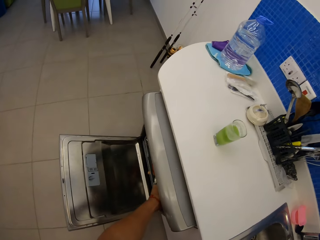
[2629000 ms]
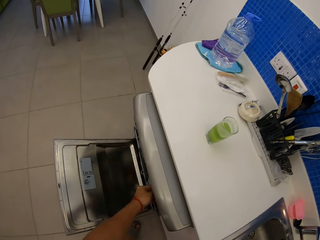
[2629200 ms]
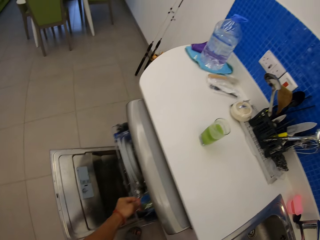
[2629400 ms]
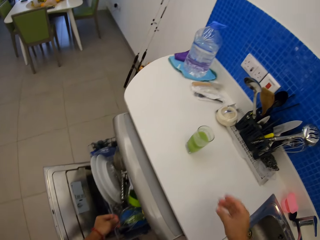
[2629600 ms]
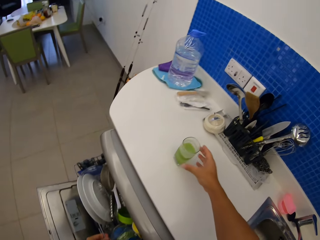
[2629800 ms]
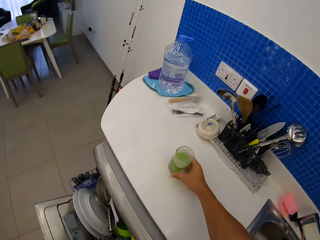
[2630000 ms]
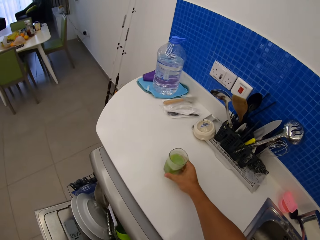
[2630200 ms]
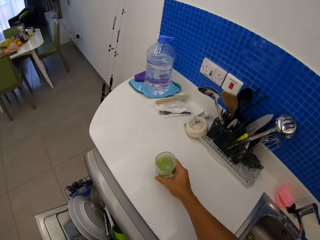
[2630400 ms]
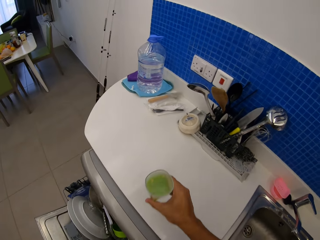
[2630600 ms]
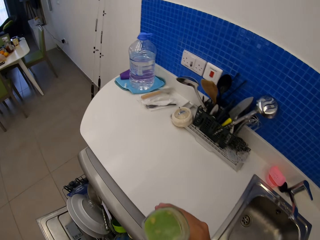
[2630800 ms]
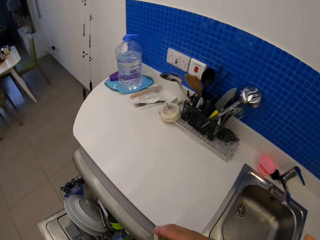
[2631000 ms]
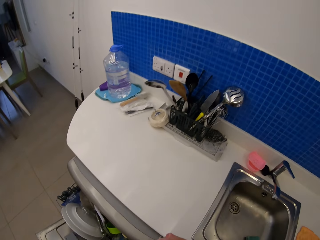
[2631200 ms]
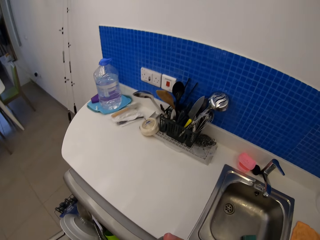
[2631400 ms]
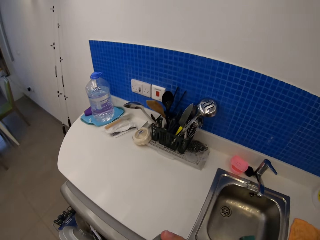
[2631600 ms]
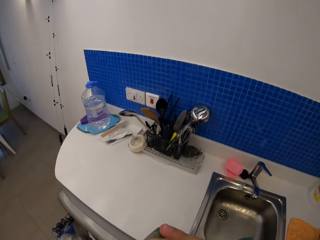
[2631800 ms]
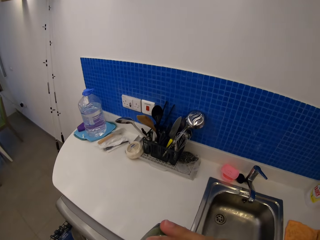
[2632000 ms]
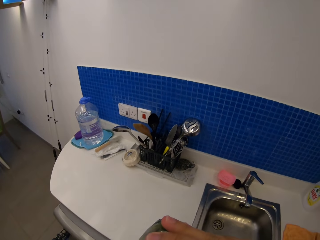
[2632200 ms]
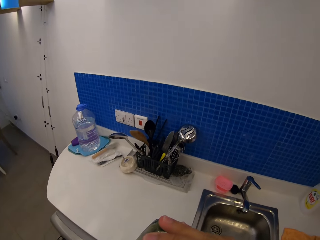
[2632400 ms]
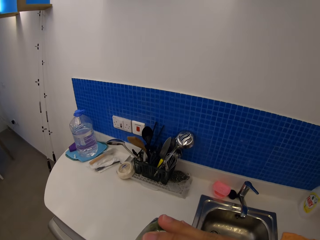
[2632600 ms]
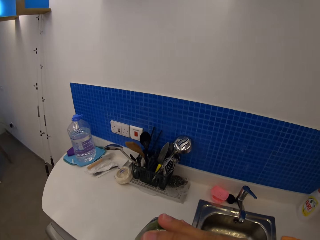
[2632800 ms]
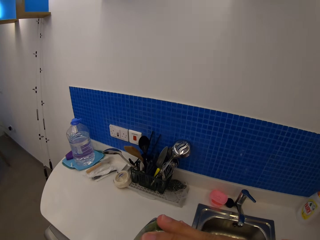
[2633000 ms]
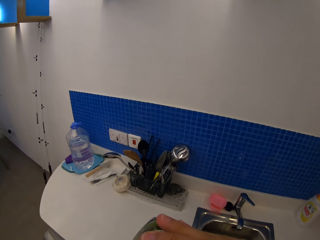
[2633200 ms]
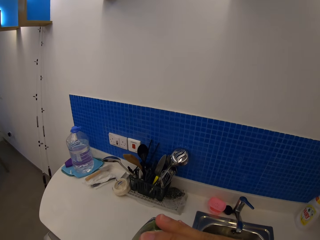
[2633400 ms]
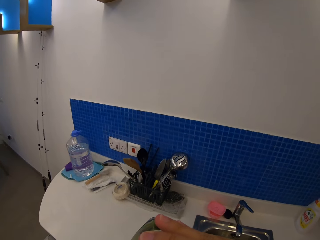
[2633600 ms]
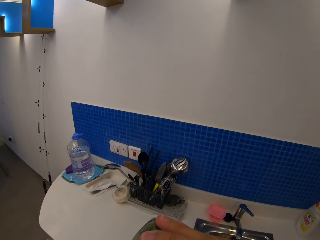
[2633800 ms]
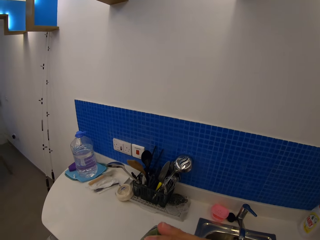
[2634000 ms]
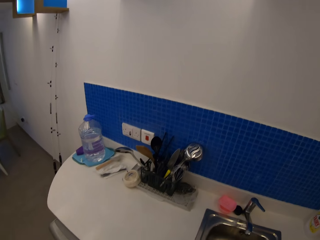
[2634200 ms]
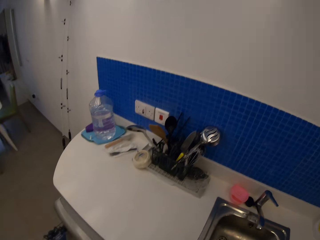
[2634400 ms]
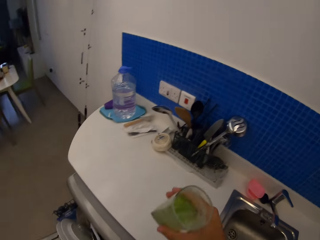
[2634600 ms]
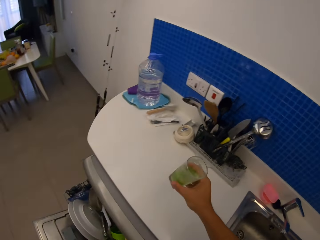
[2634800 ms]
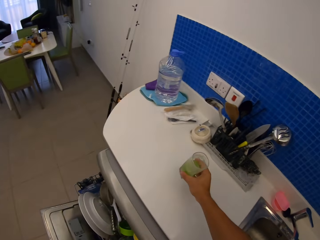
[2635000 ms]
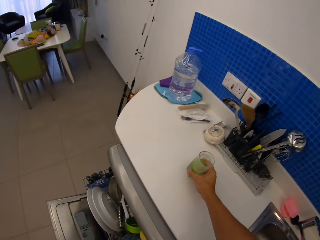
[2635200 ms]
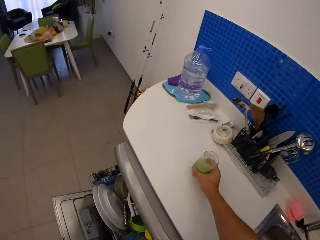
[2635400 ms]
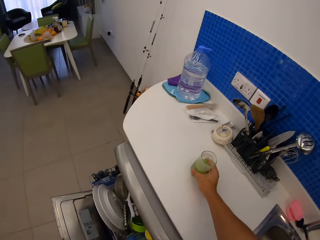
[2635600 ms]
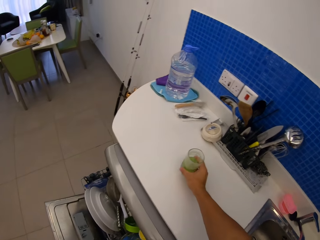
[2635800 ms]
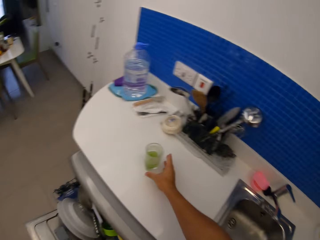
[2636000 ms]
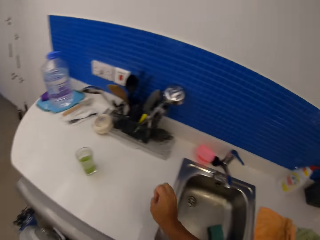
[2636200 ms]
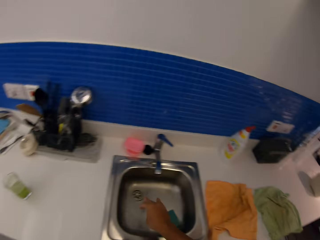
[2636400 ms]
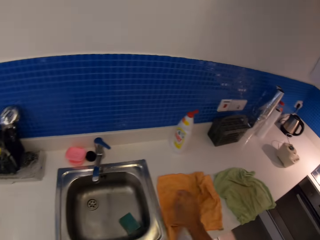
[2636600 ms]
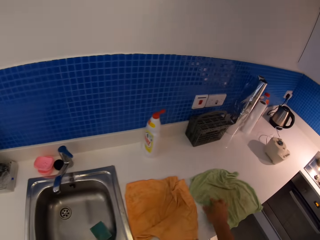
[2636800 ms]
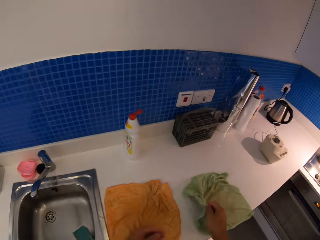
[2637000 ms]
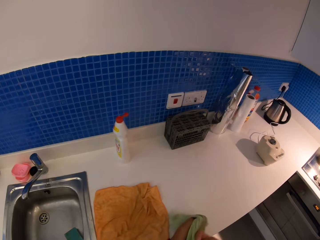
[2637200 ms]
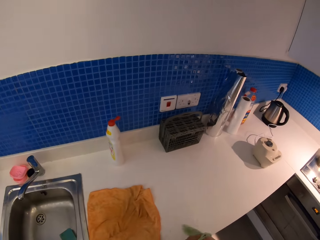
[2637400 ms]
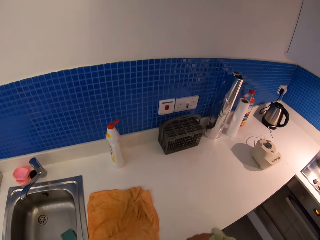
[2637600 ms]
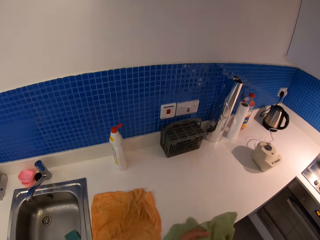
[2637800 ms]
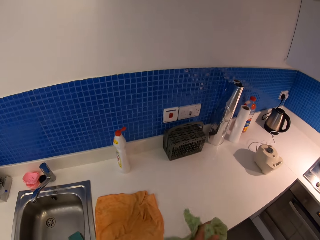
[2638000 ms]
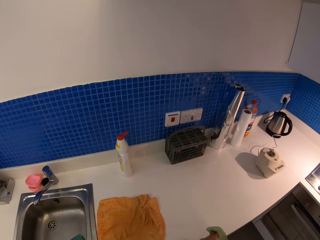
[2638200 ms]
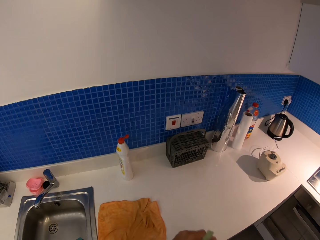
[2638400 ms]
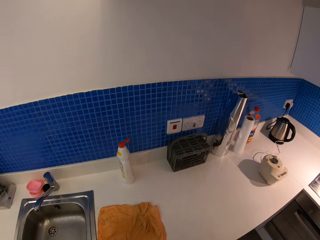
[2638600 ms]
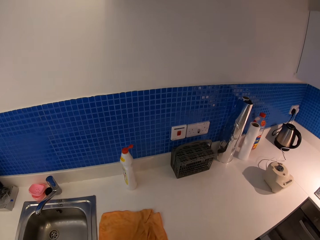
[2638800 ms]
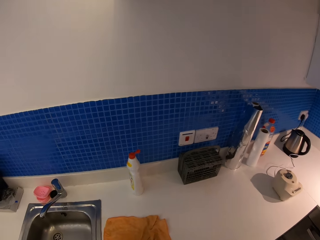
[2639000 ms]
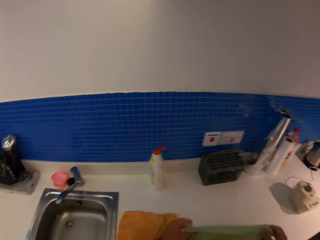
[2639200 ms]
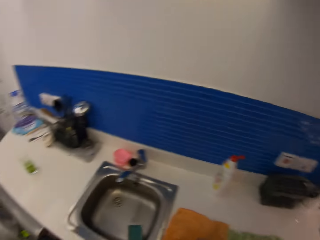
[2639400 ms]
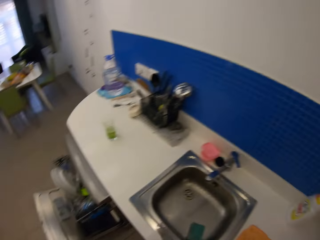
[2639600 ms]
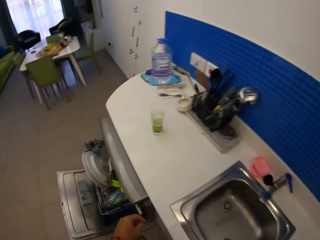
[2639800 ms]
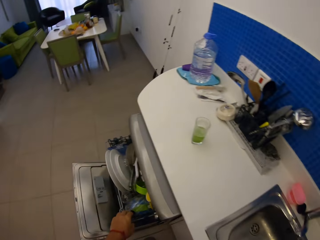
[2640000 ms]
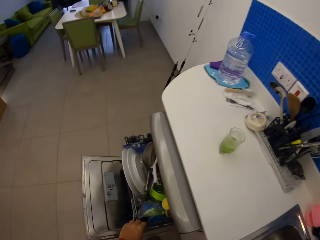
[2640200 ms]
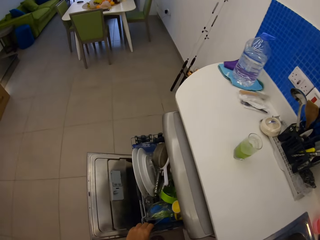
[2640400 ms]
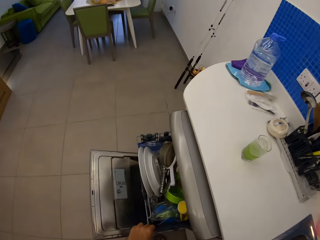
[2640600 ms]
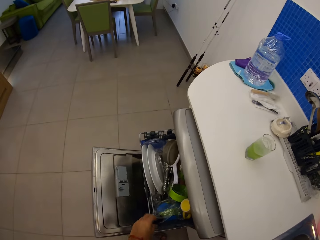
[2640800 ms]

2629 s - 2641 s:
The camera wearer opens the dish rack with her left hand. She picks up a glass of juice on the countertop and drinks the juice. She puts the glass of juice on the kitchen counter. She wipes her hands on the kitchen towel.

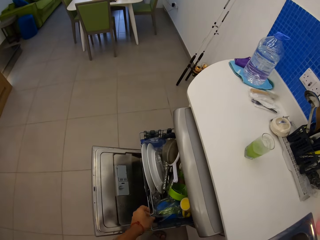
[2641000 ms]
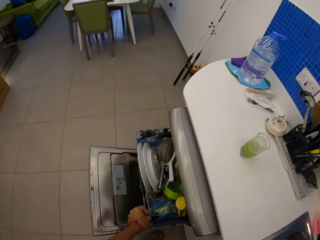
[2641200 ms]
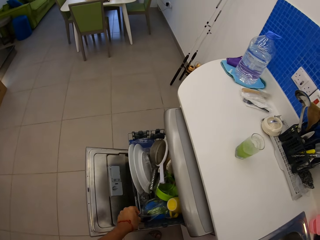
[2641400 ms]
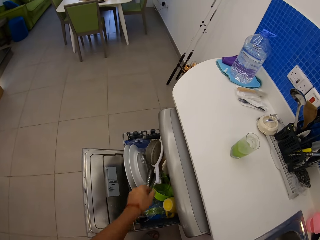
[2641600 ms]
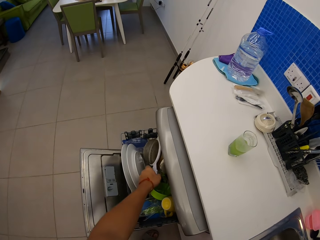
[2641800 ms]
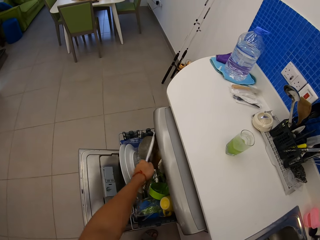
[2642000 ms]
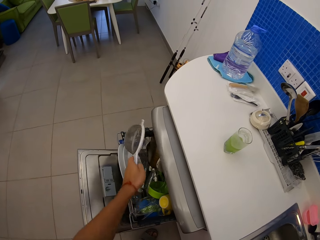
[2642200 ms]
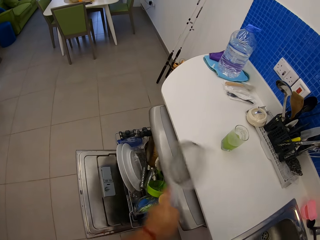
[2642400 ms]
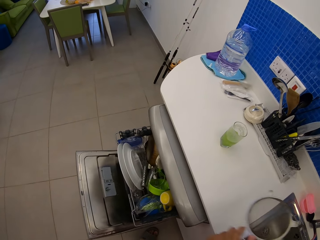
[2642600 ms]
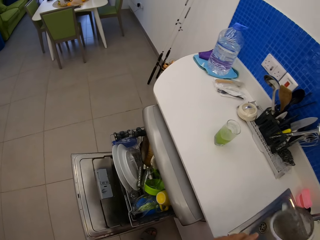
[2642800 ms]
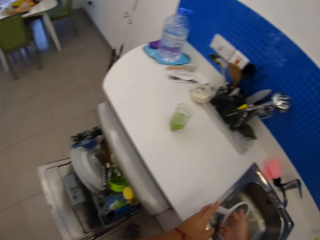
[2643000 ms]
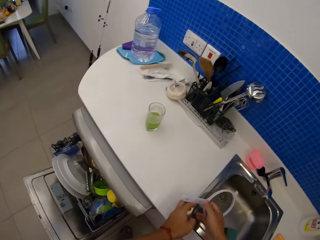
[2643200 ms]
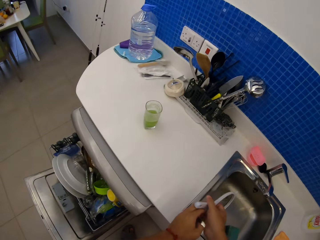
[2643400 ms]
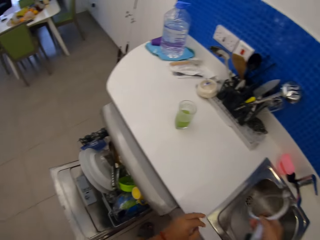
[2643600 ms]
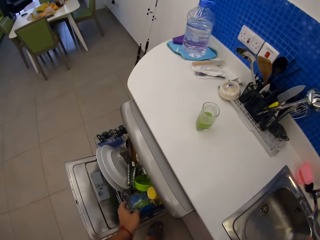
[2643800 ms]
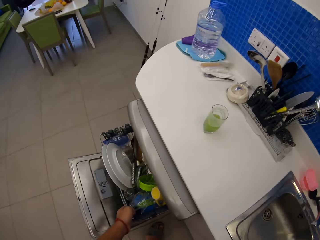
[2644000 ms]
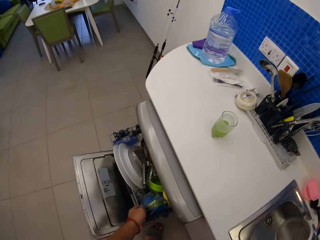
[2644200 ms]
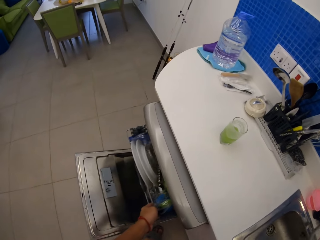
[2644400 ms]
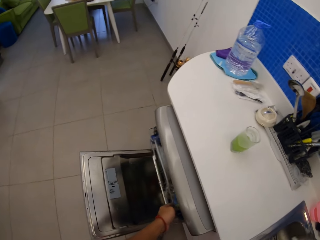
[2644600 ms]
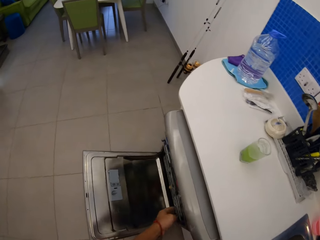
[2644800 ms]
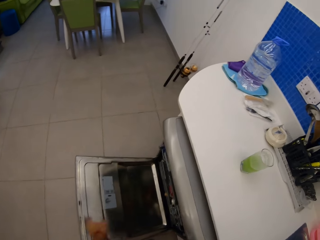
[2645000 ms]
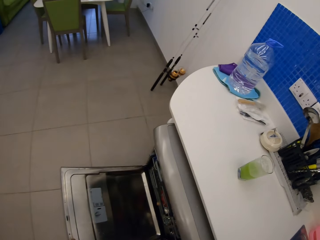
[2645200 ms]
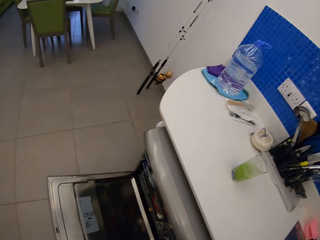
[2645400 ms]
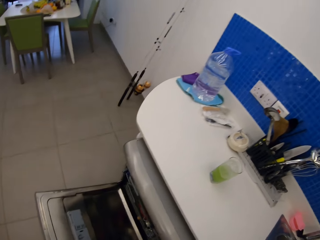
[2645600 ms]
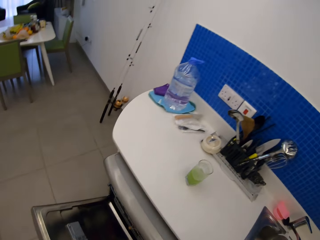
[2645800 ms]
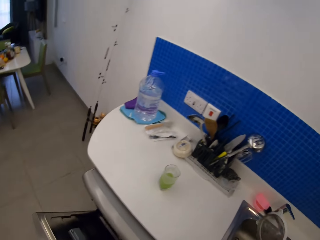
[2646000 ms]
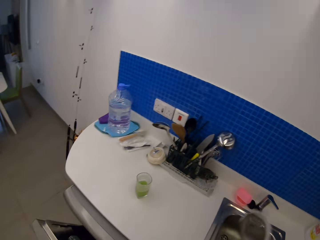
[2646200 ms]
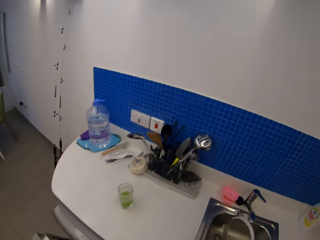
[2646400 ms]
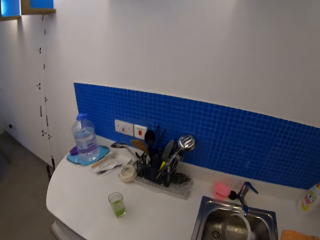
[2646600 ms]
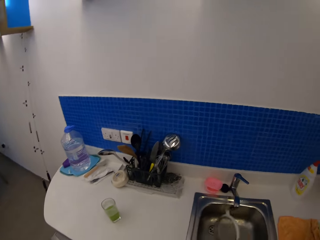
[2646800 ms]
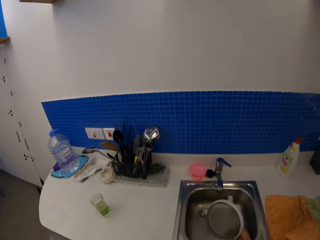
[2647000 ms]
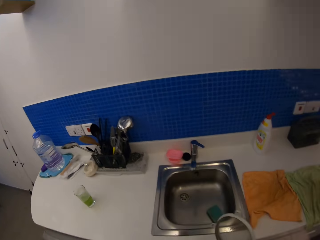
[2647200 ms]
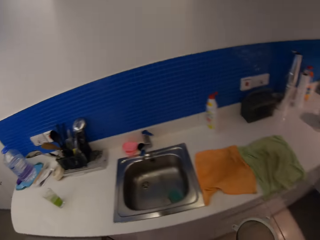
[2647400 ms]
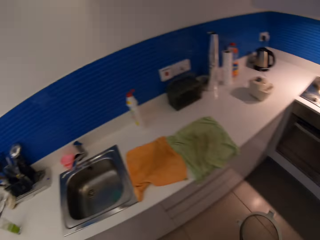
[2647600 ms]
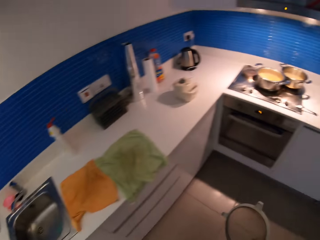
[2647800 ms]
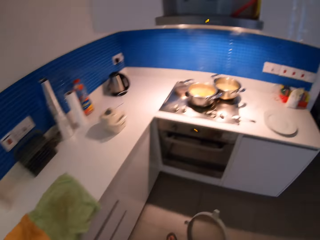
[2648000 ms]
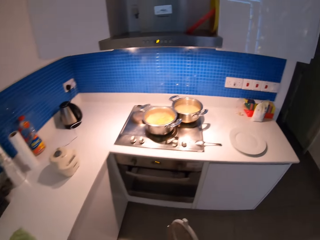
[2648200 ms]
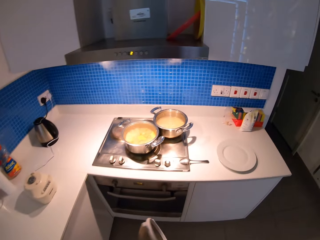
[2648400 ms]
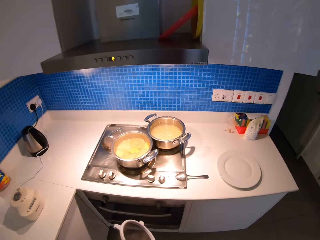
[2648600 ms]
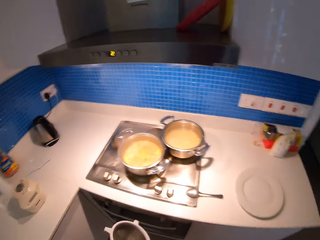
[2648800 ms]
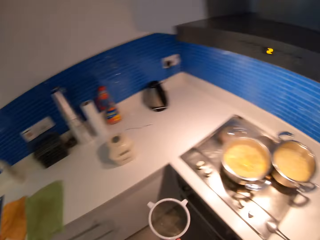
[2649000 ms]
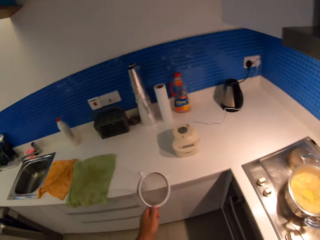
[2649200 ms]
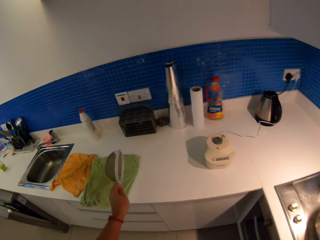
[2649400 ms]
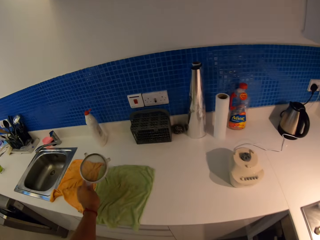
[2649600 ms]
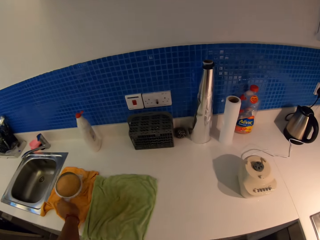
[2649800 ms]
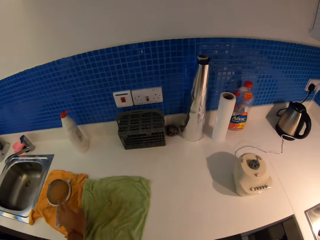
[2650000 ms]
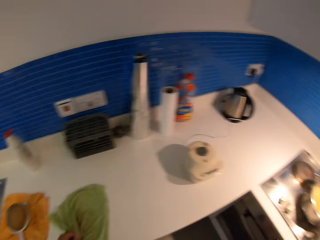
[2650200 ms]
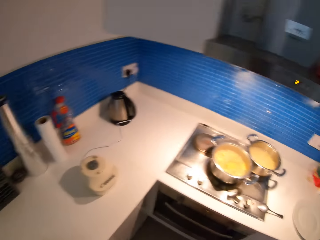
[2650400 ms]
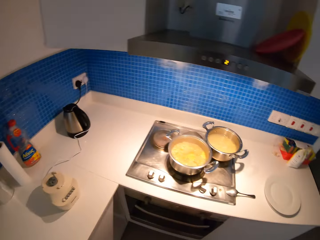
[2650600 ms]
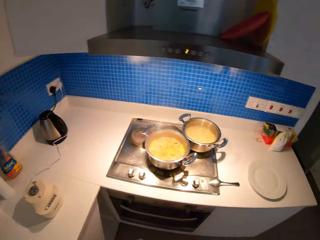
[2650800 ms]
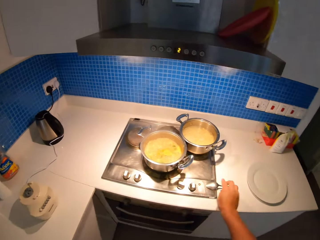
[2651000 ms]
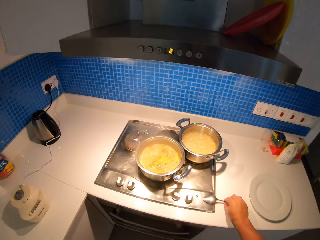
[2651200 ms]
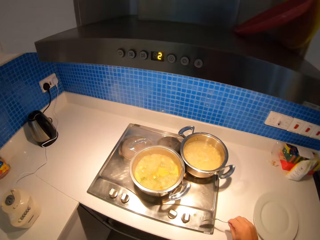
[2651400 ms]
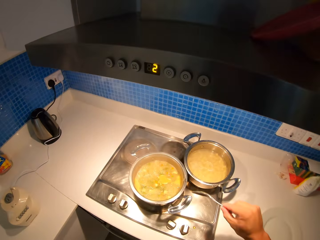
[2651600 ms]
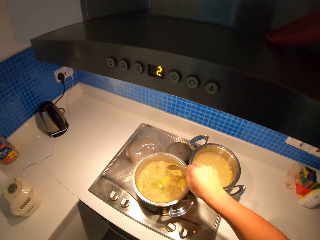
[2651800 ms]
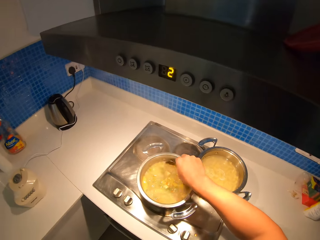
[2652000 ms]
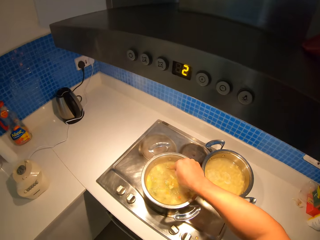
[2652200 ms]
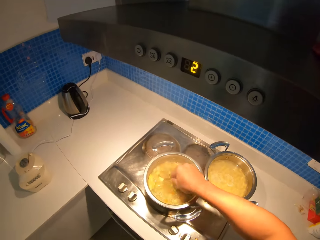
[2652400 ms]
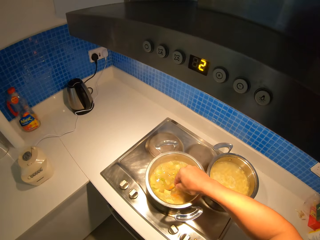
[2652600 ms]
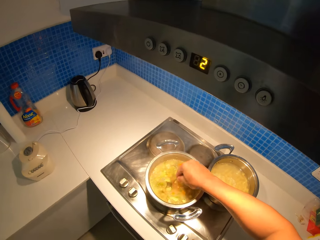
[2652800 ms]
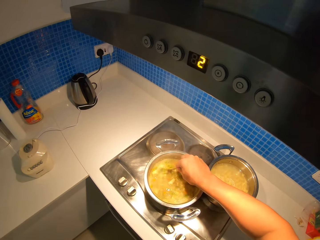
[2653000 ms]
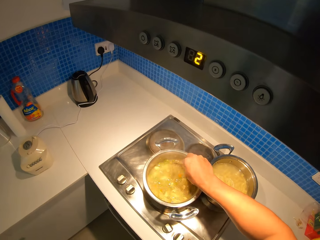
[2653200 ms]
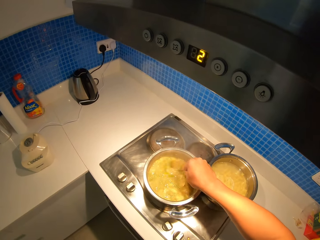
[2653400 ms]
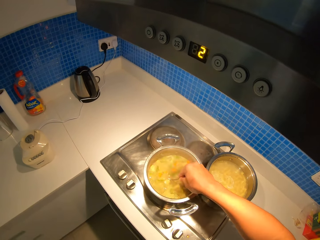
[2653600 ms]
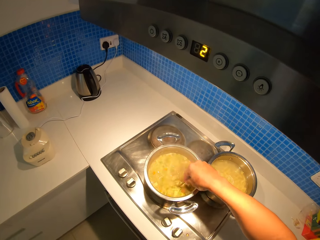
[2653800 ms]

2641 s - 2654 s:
The camera wearer picks up a tea sieve in the dish rack. She closes the dish rack with her left hand. She walks on the floor and puts the tea sieve on the countertop. She walks on the floor, picks up a spoon on the countertop, and stirs the soup with the spoon in the cooking dish.
